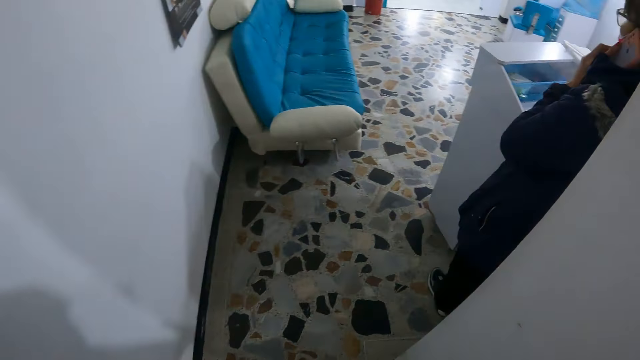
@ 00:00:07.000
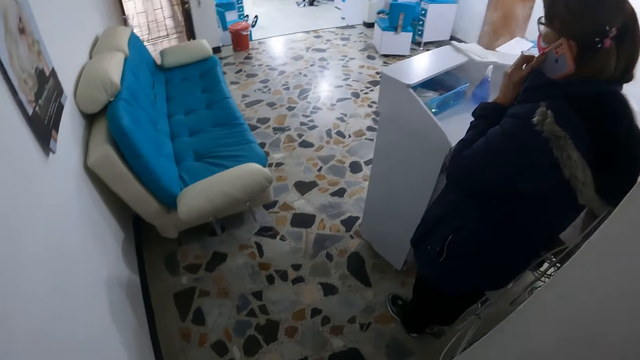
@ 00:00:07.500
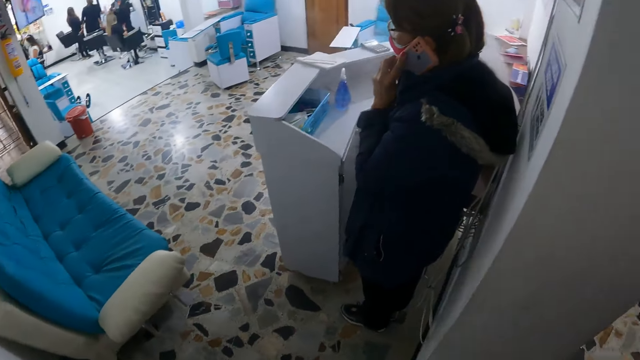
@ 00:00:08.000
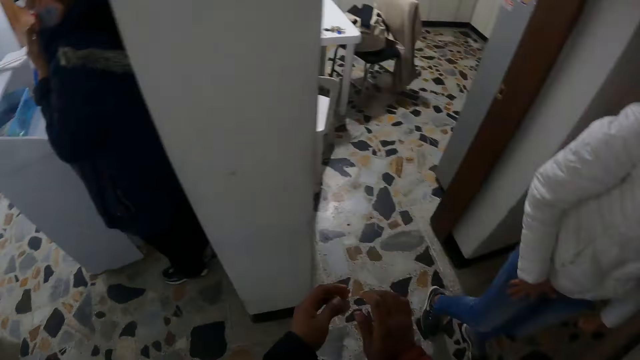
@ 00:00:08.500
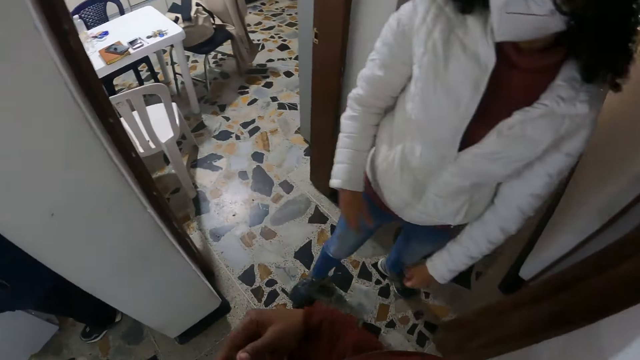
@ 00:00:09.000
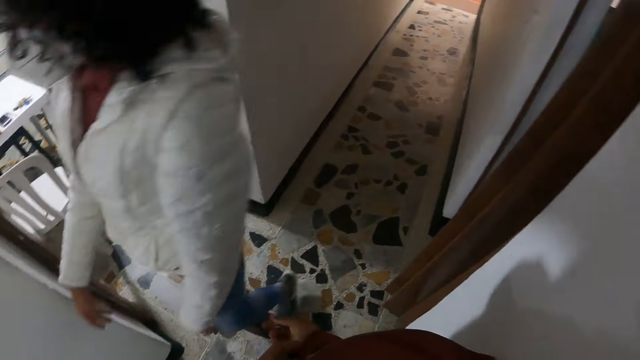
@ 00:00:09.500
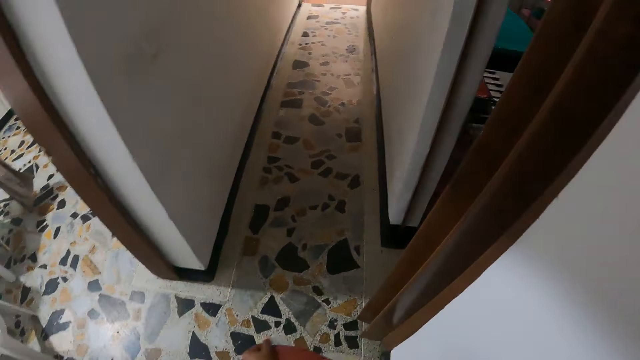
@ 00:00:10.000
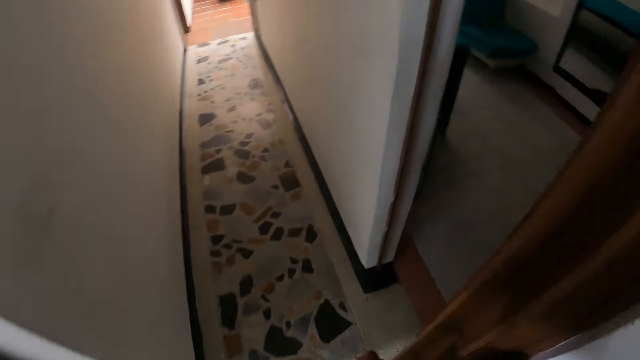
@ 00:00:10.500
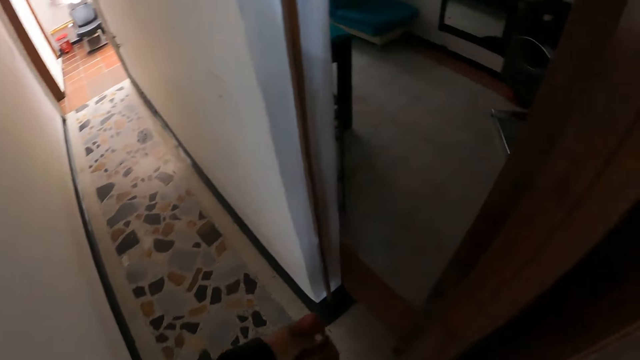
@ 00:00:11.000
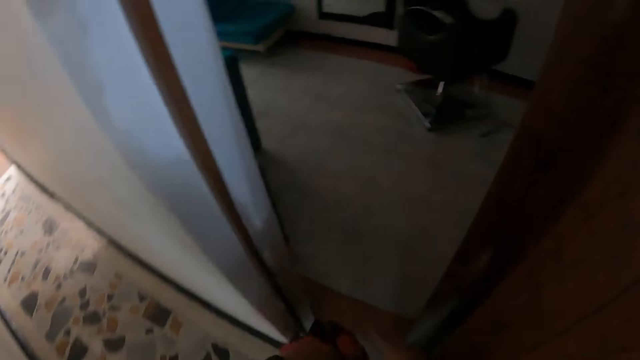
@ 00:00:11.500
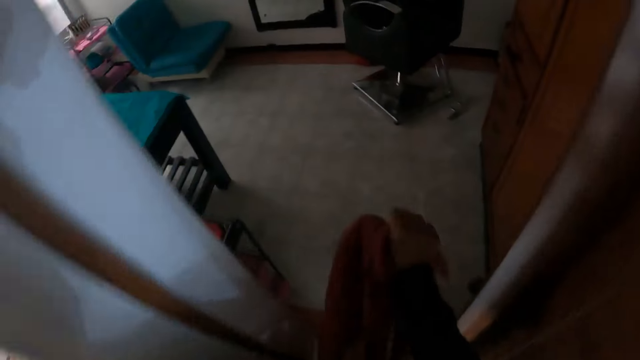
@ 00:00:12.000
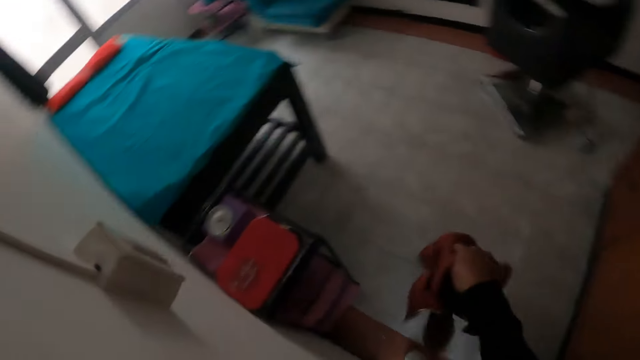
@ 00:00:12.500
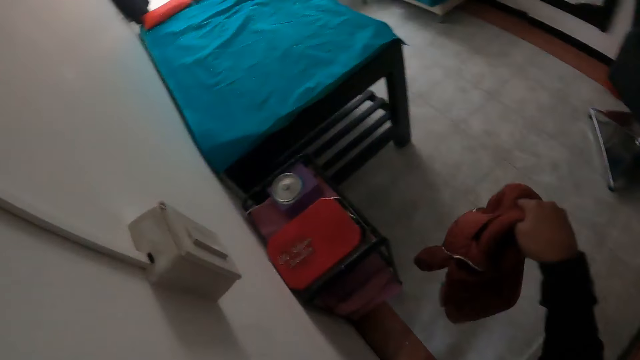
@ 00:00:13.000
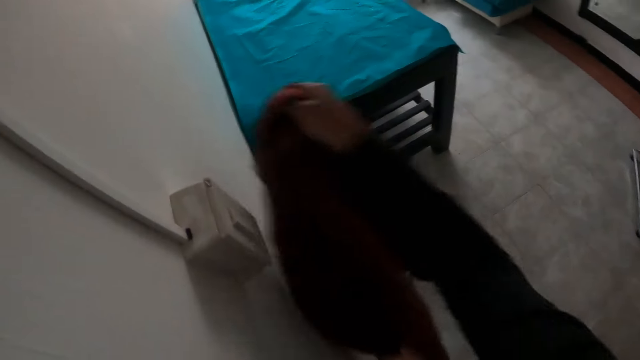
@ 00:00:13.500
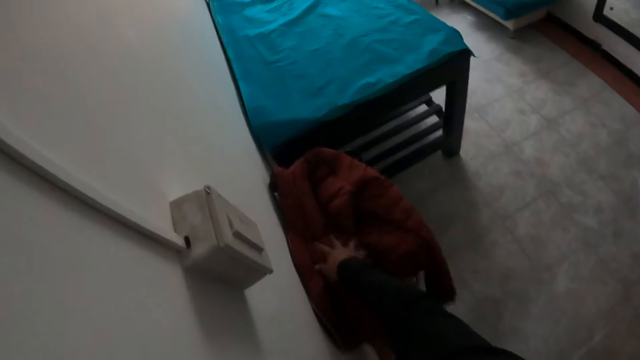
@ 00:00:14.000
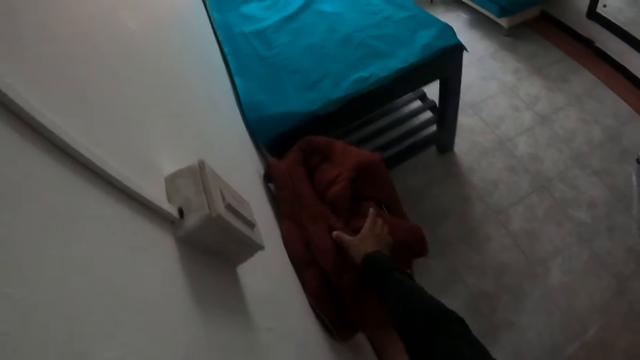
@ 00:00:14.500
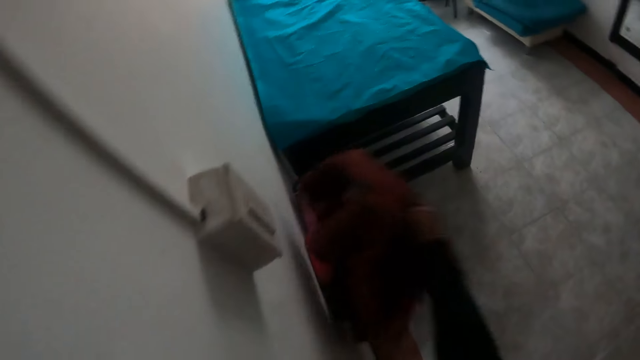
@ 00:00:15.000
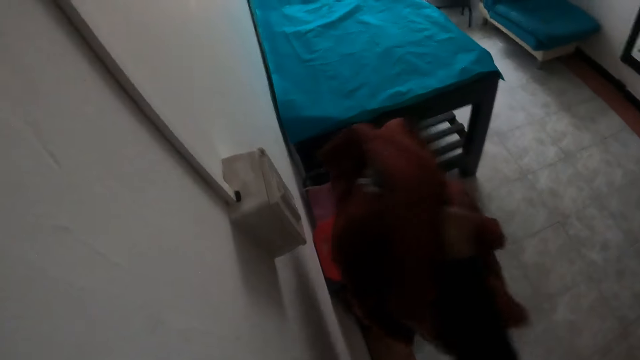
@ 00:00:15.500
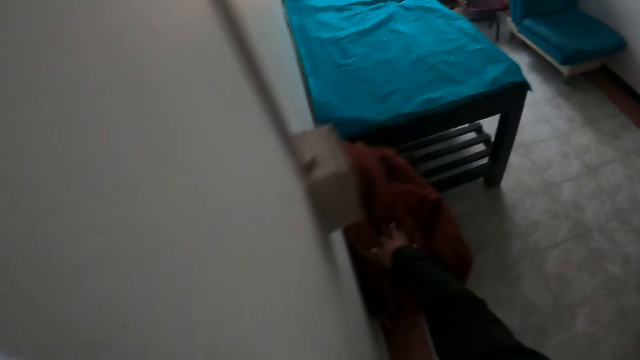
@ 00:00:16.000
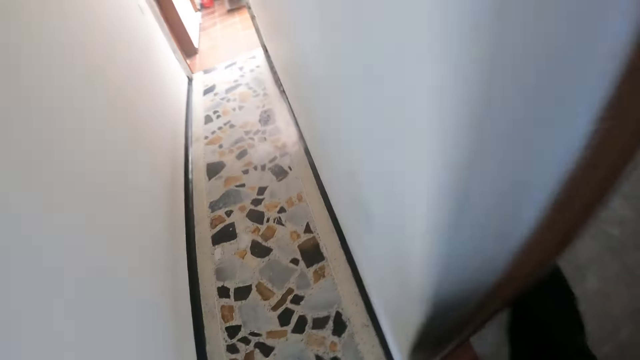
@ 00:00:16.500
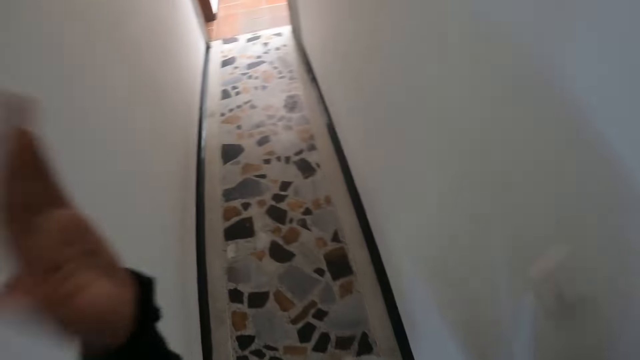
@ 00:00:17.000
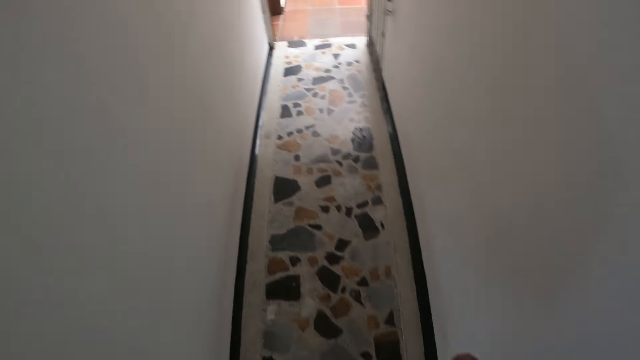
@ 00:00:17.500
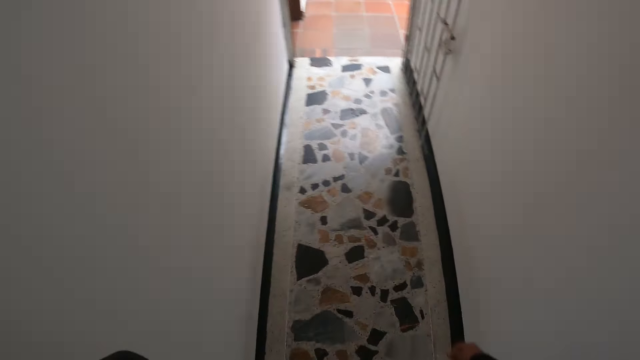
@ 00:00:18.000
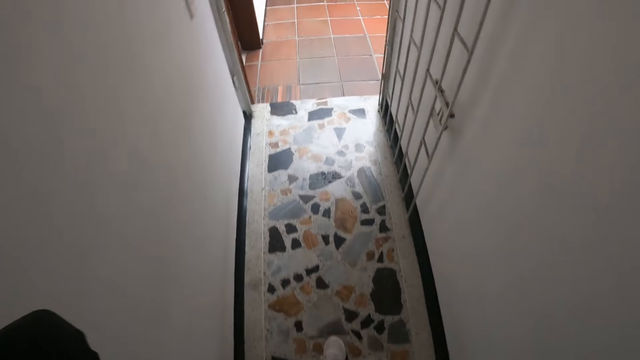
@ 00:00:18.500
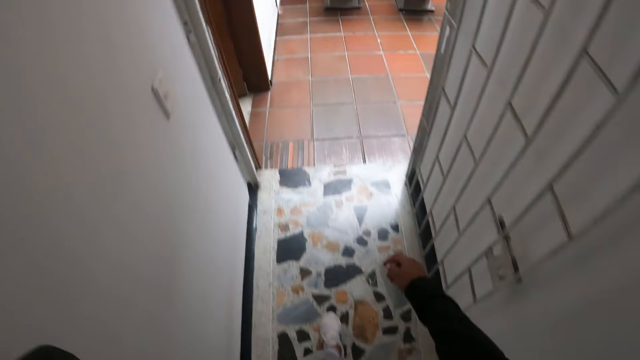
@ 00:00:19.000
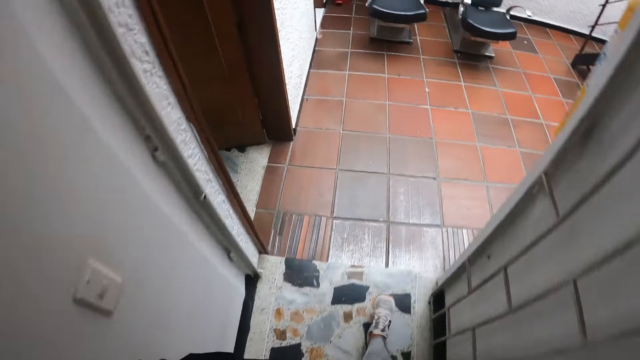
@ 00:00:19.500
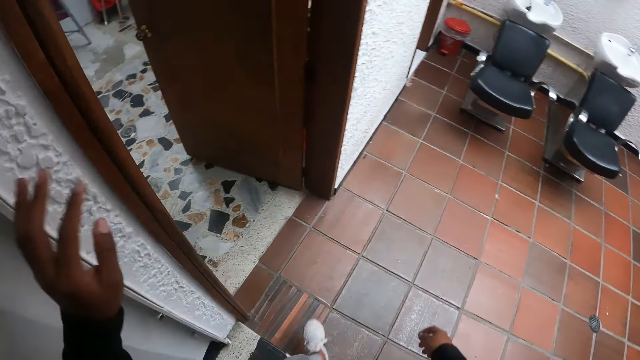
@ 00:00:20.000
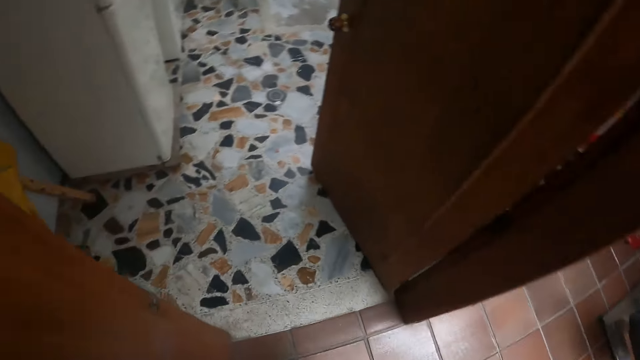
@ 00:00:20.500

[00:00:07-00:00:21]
The camera wearer removes a jacket or red sweater. She walks towards the door. She enters a room. She holds the jacket. She drops the red sweater on a rack with her left hand. She picks up the jacket. She adjusts the red sweater on the rack with her left hand. She walks to the laundry room.

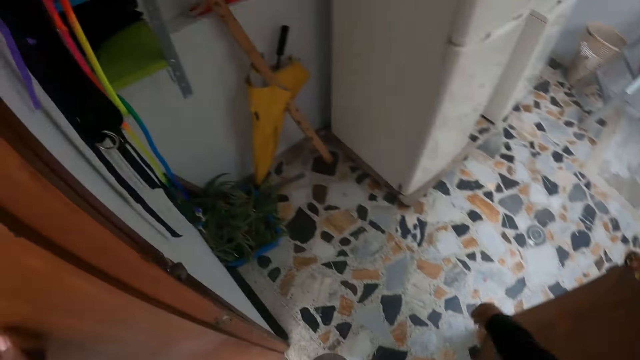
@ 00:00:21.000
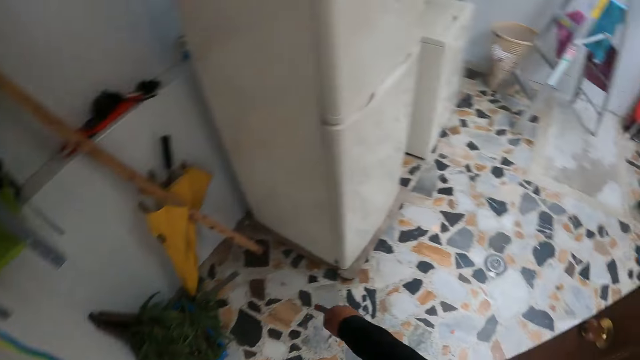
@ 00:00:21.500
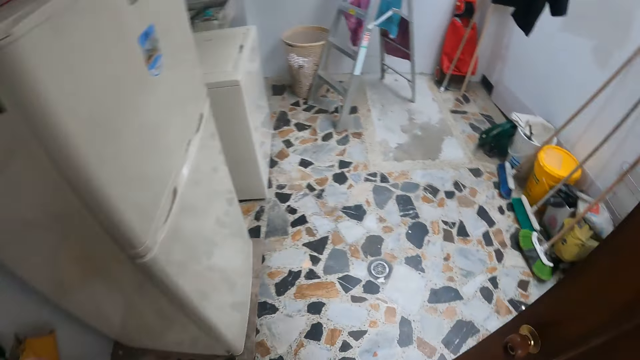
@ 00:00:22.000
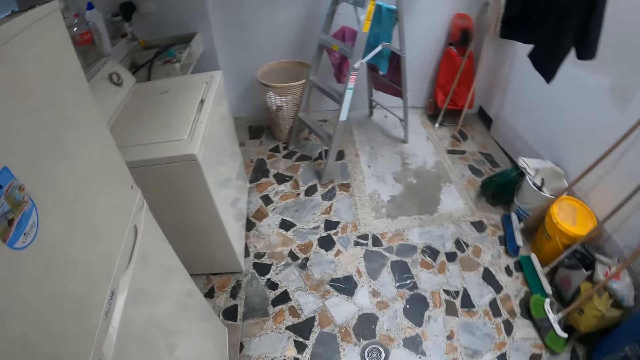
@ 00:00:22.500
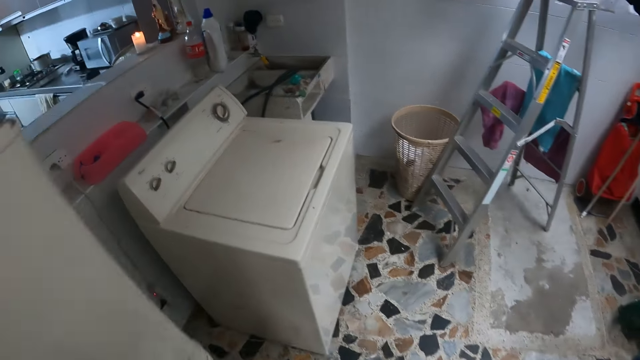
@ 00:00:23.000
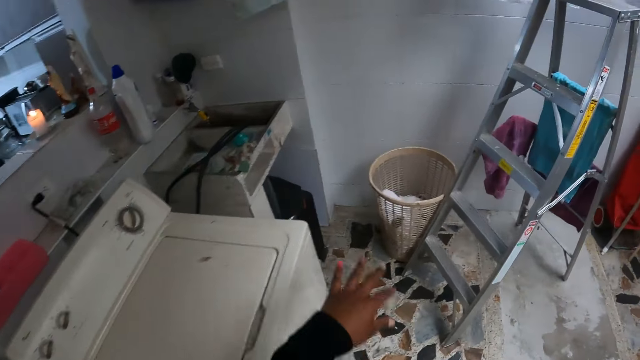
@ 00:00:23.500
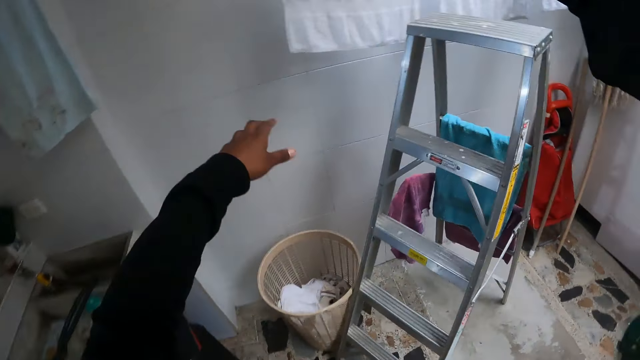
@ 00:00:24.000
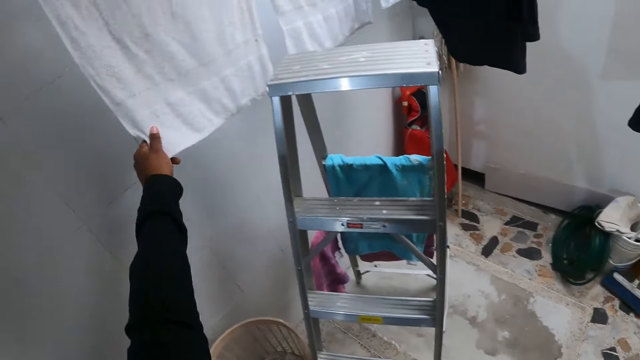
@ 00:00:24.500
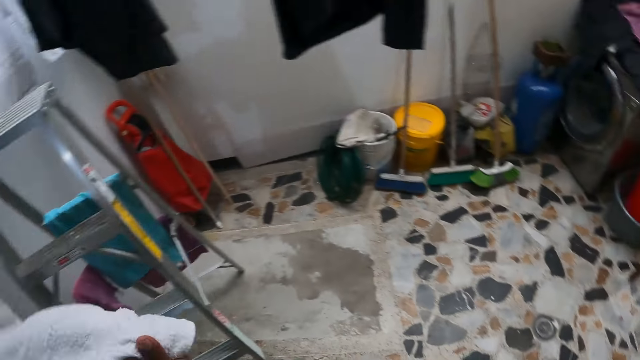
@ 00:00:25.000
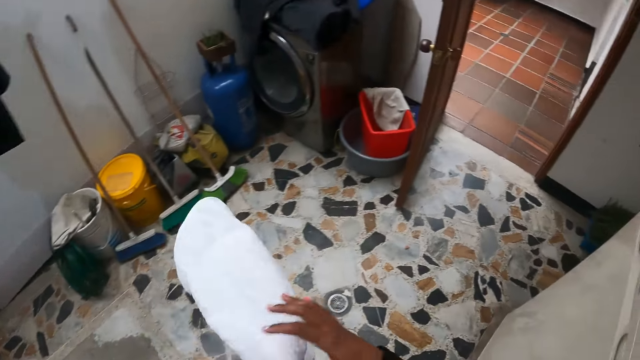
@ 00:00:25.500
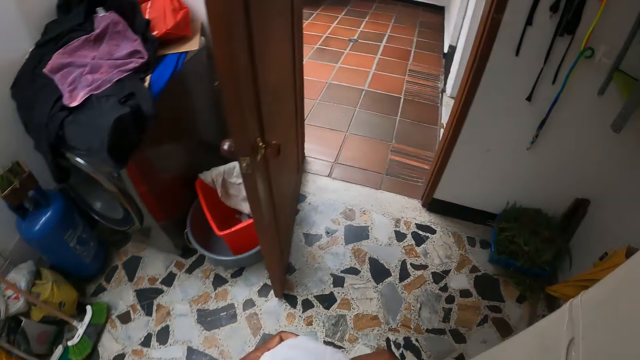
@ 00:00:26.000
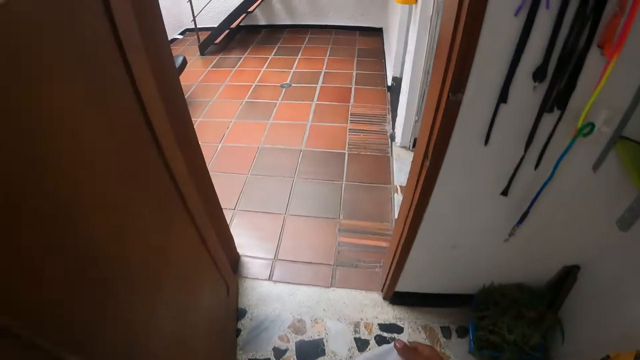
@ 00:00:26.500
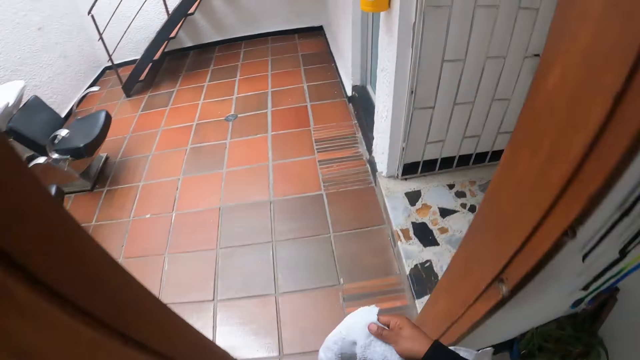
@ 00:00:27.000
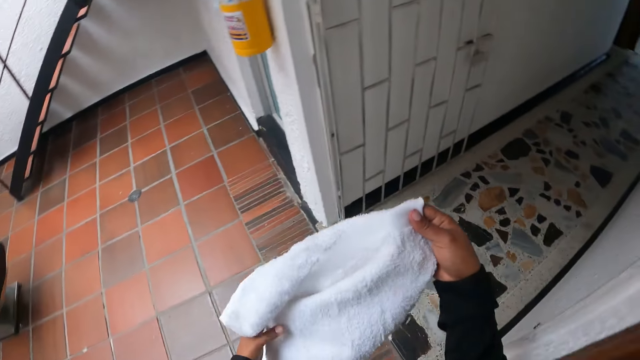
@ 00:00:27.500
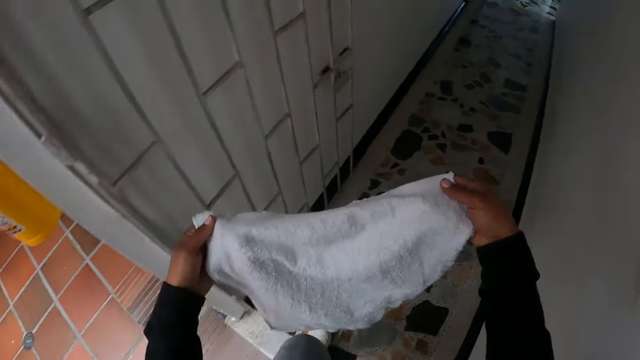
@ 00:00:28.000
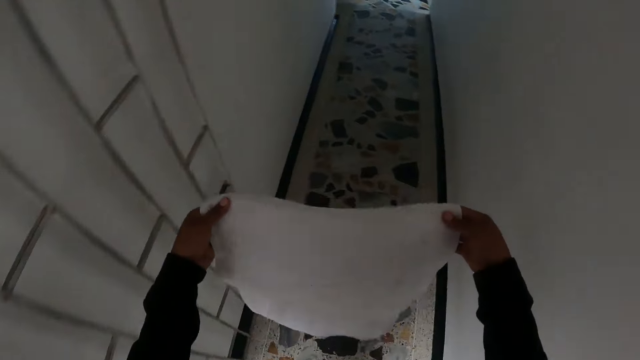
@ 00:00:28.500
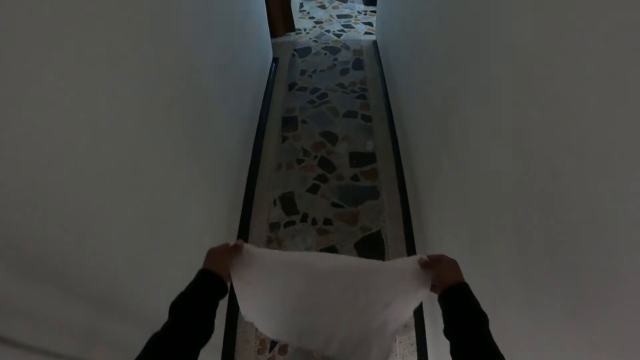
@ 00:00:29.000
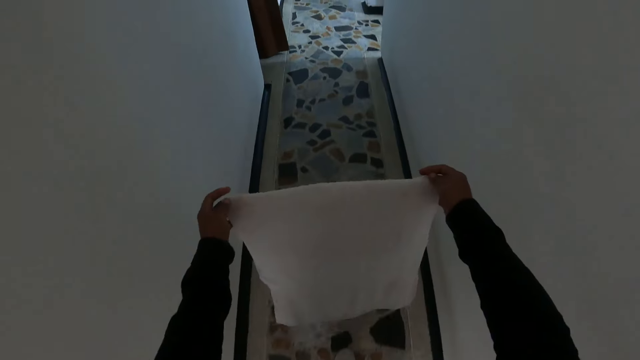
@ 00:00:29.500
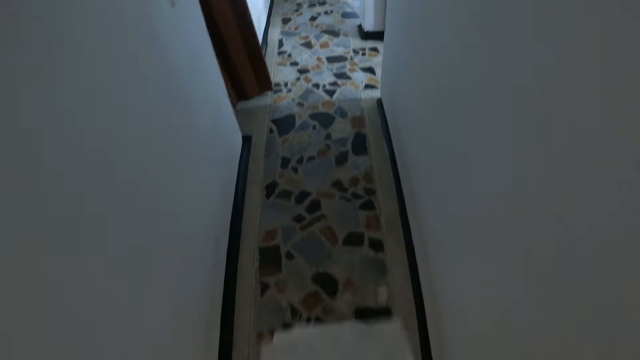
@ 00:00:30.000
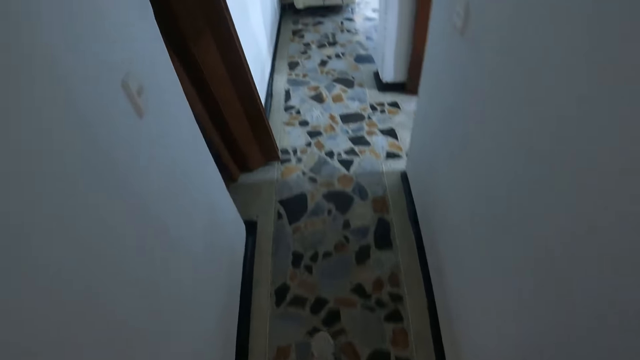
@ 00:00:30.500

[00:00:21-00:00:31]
The camera wearer pulls a white towel from a hanger with her left hand. She carries the towel. She arranges the white towel in both hands.
